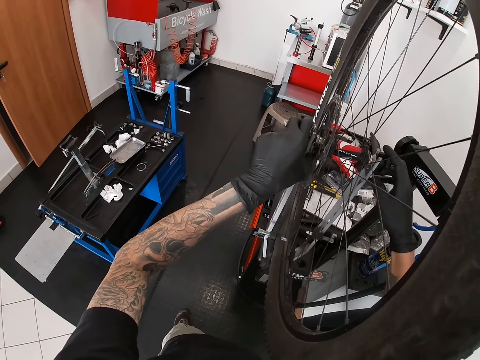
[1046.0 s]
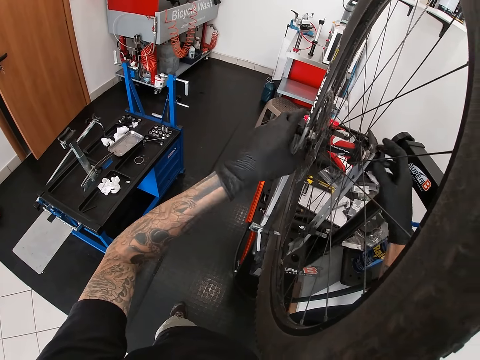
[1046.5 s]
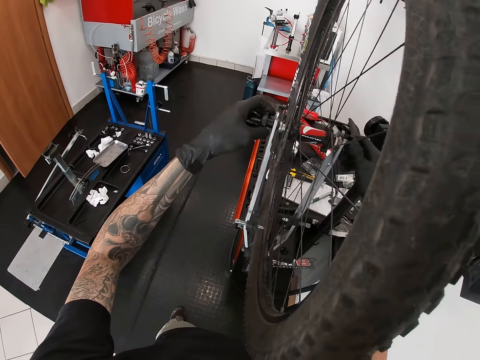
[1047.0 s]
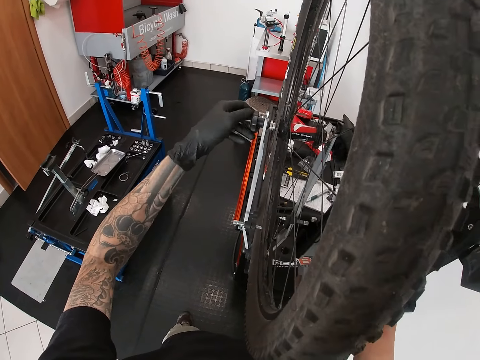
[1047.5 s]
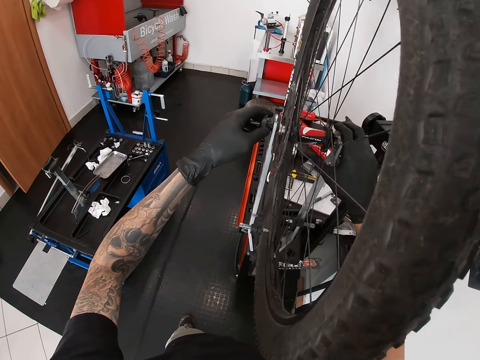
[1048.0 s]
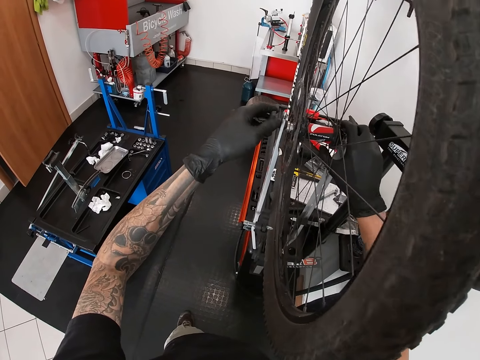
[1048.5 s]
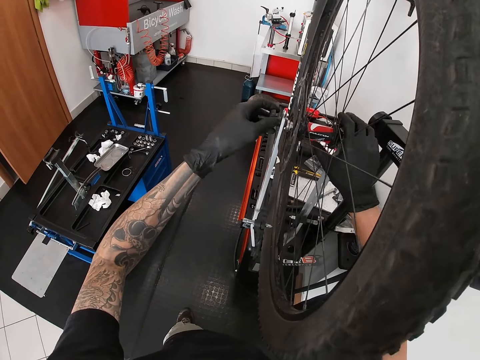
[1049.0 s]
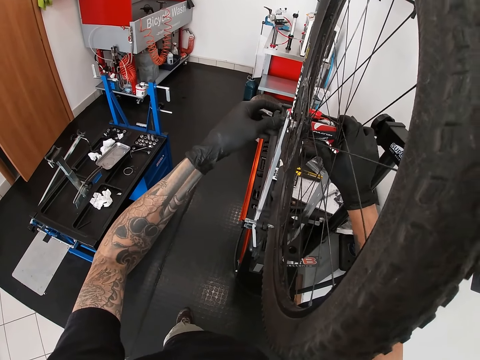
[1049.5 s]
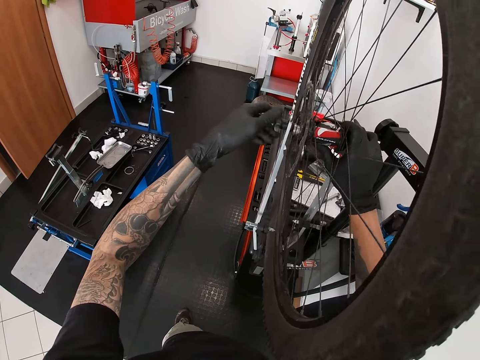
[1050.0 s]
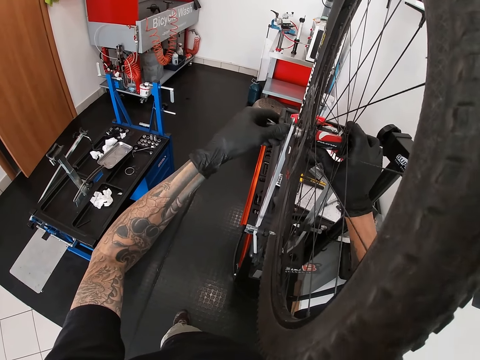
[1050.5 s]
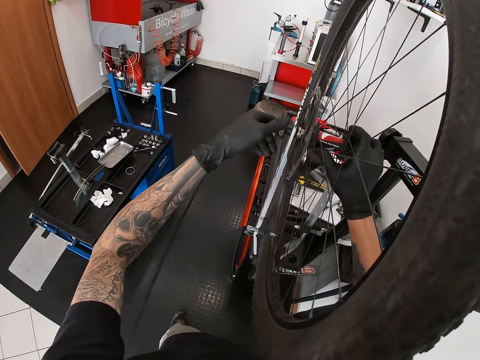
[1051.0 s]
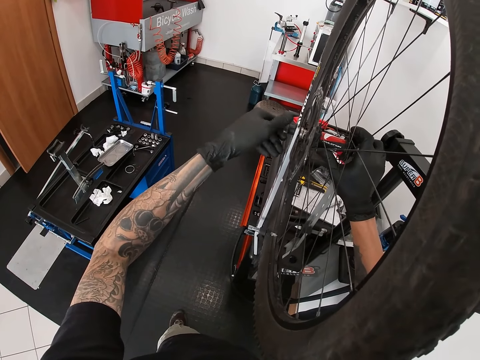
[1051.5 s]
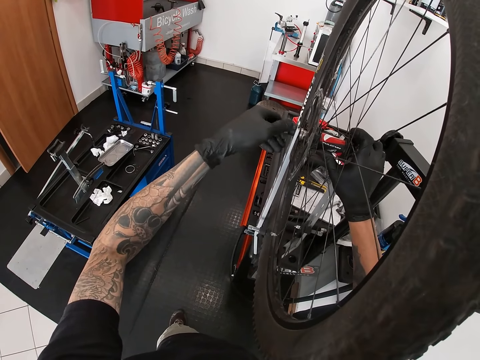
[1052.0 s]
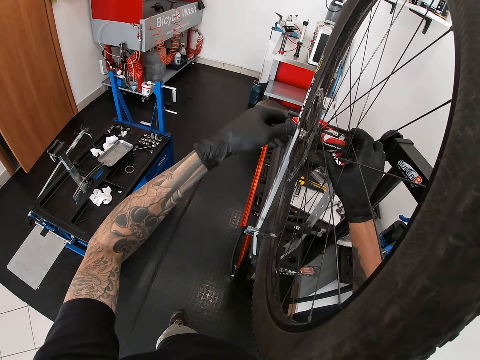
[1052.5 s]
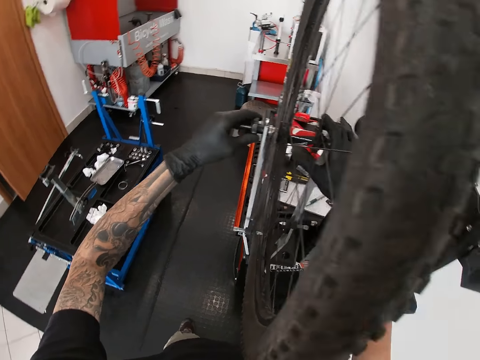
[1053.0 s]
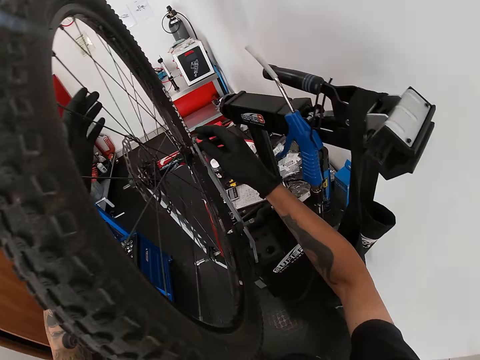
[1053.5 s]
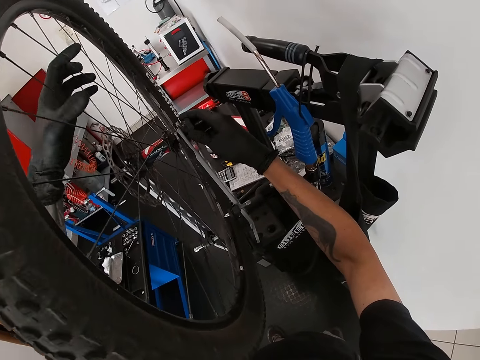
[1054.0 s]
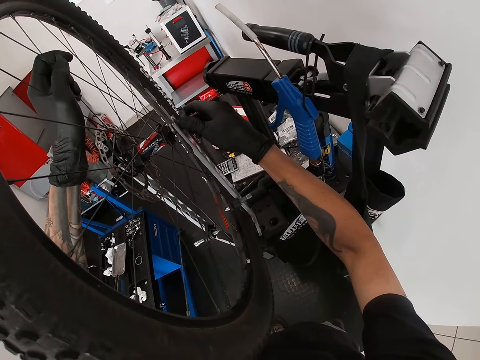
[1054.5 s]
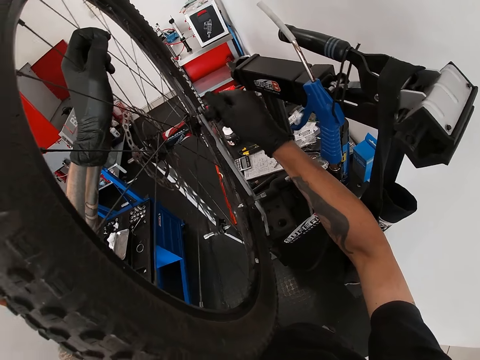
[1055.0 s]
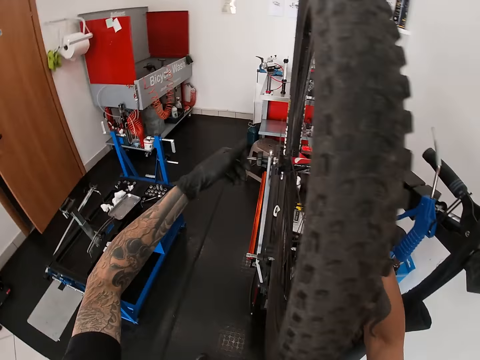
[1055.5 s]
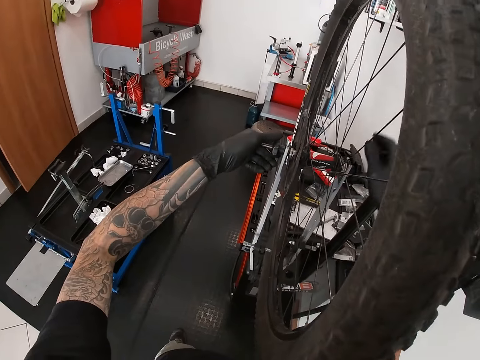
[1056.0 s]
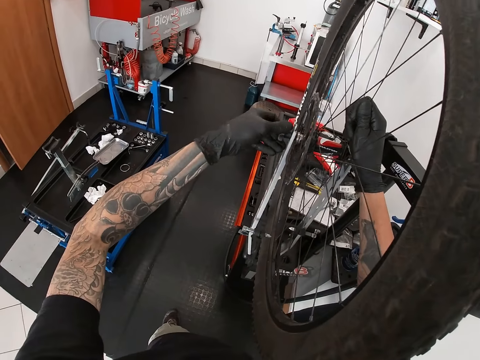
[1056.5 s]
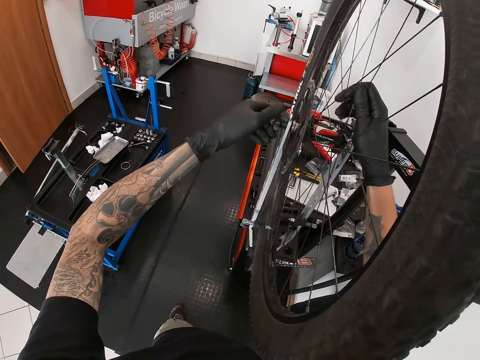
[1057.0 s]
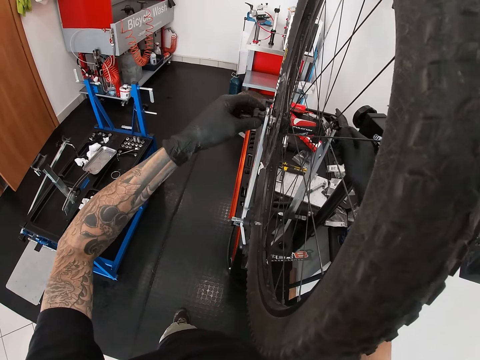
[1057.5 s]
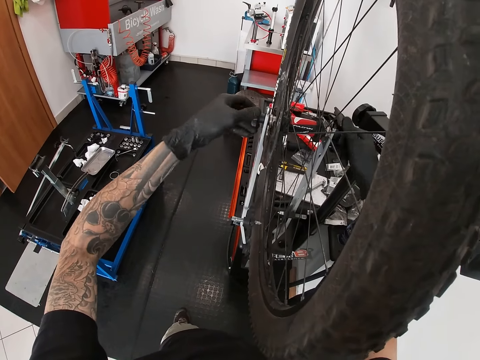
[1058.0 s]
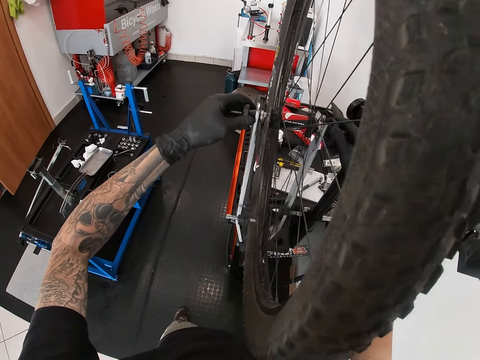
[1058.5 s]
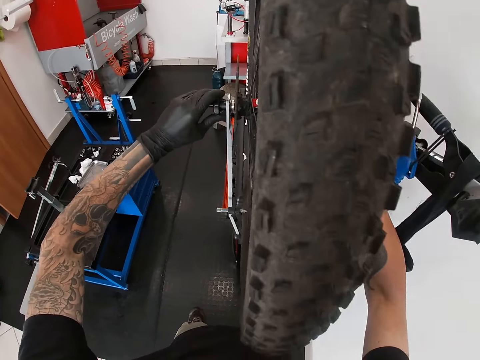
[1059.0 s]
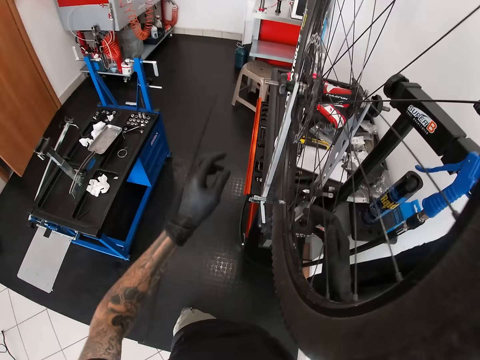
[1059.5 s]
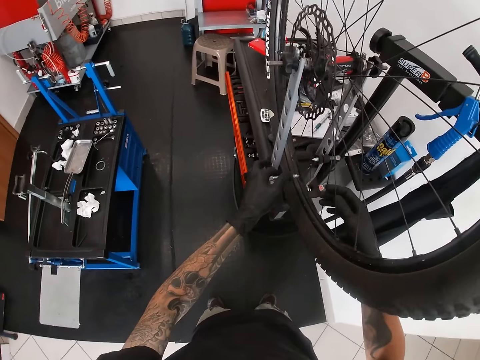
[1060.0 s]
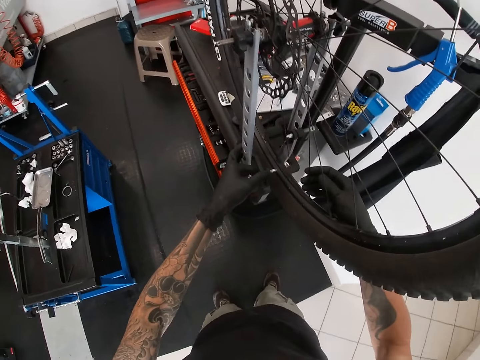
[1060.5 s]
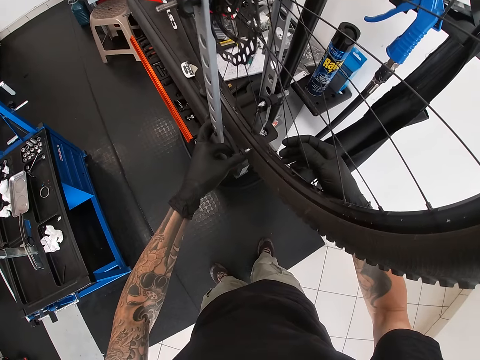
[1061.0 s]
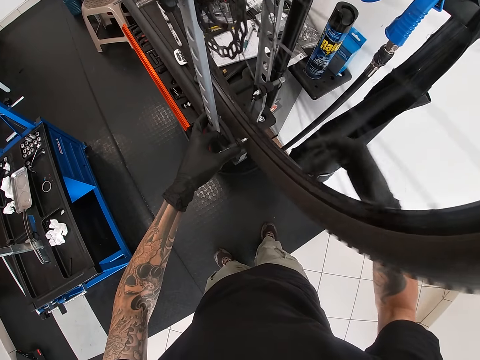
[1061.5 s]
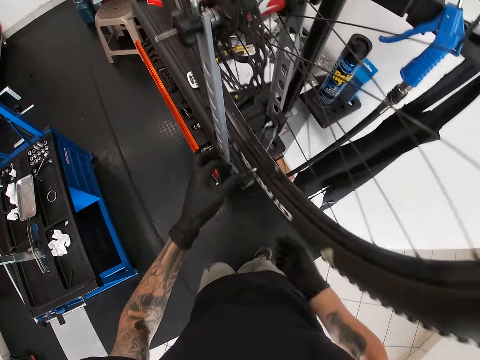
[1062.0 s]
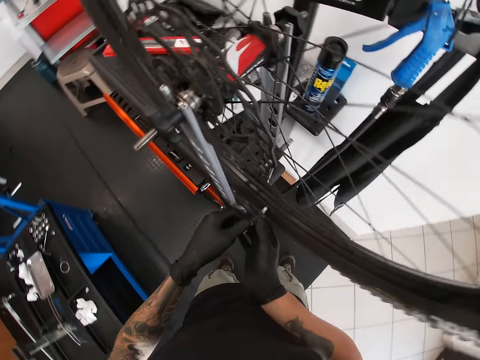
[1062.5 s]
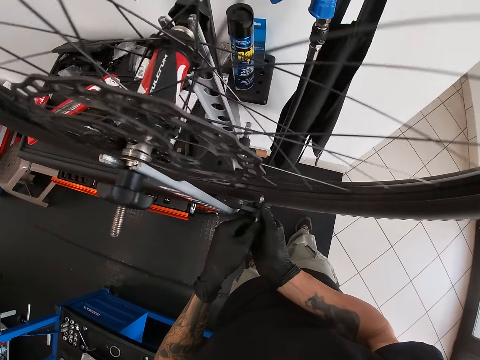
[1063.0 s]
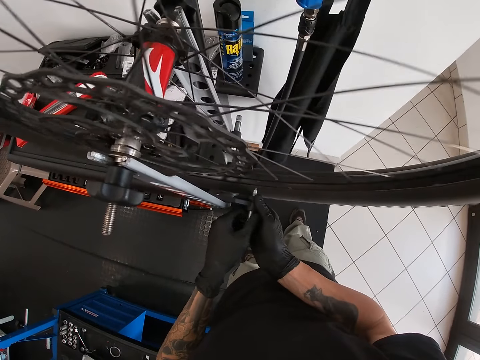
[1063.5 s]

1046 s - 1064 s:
The camera wearer holds the hub holder with his right hand. He screws the hub of the bicycle on the hub holder of the bicycle wheel truing stand with his left hand. He holds the spoke of the tyre with his left hand. He screws the hub of the bicycle on the hub holder of the bicycle wheel truing stand with his right hand. He screws the hub of the bicycle on the hub holder of the bicycle wheel truing stand with his left hand. He holds the spoke of the tyre with his right hand. He touches the spoke wire with his right hand. He screws the hub of the bicycle on the hub holder of the bicycle wheel truing stand with both his hands. He adjusts a pin of the bicycle wheel truing stand with his left hand. He rolls the tyre with his right hand on the spoke. He screws the pin of the bicycle wheel truing stand with both hands.

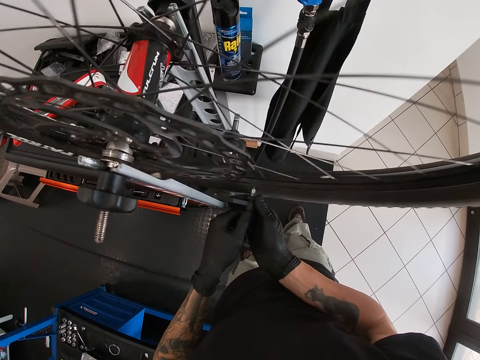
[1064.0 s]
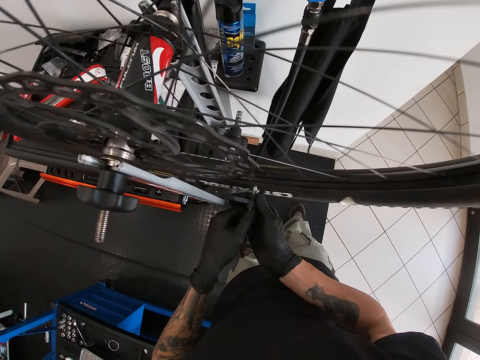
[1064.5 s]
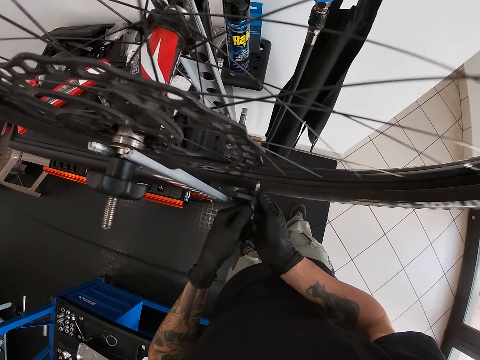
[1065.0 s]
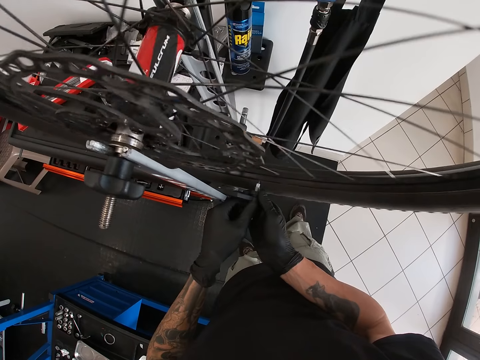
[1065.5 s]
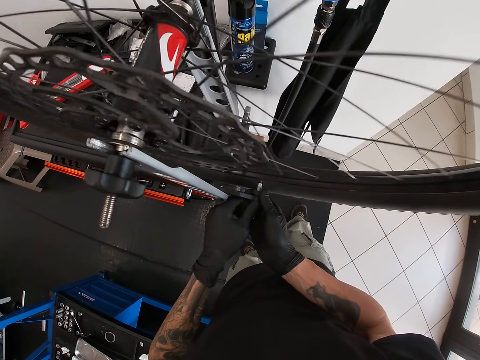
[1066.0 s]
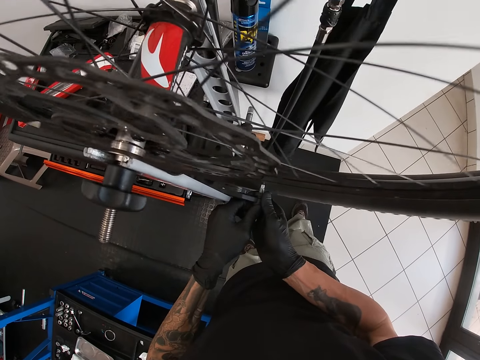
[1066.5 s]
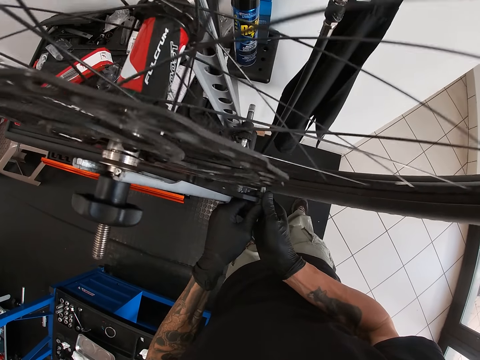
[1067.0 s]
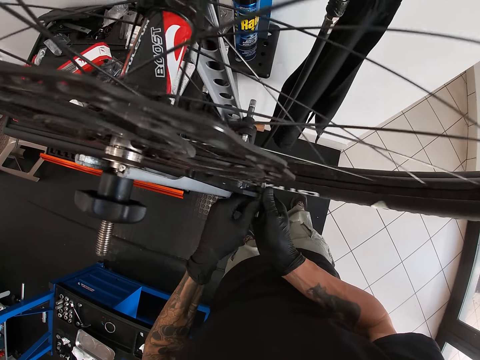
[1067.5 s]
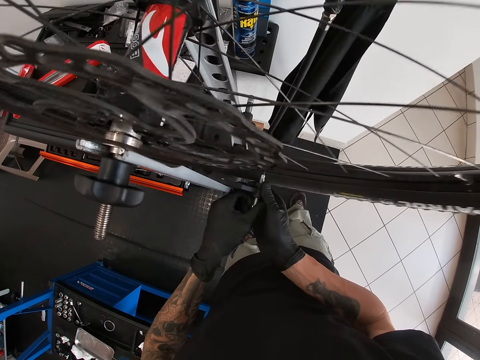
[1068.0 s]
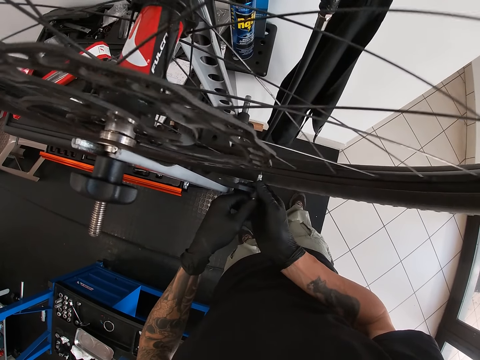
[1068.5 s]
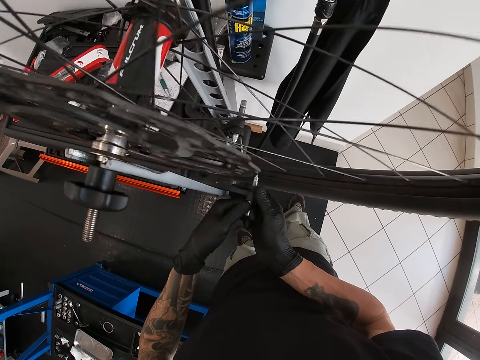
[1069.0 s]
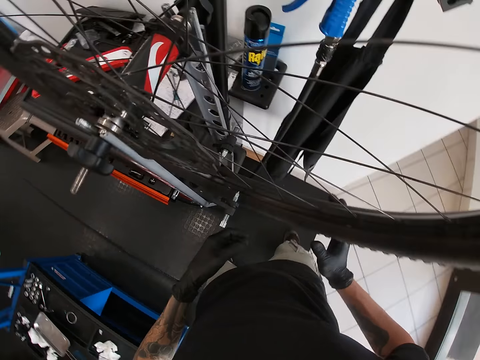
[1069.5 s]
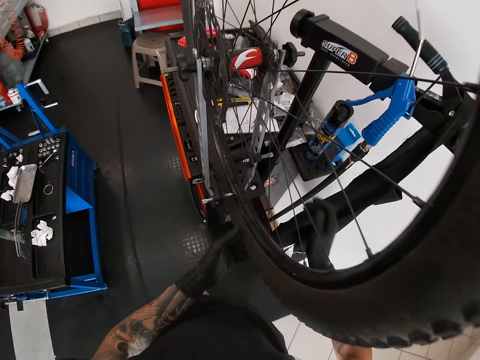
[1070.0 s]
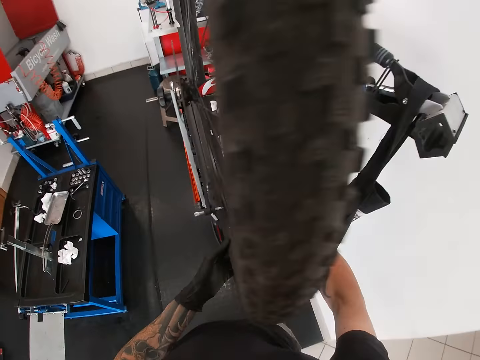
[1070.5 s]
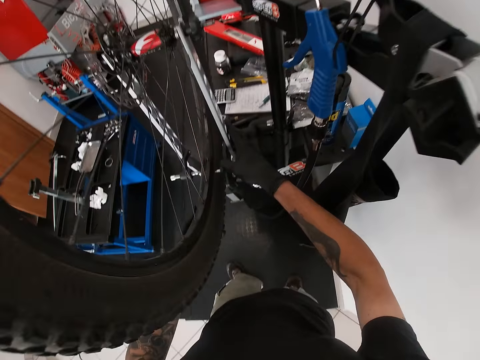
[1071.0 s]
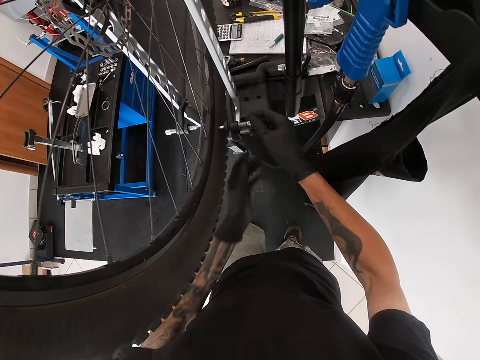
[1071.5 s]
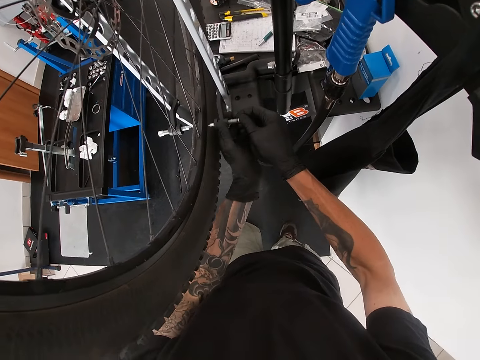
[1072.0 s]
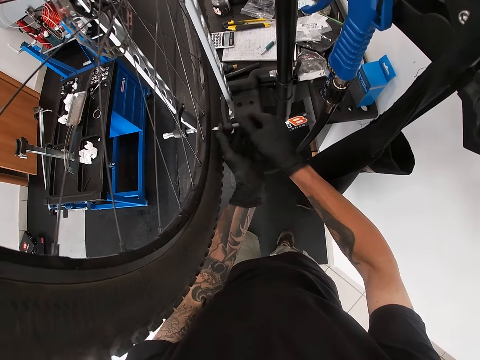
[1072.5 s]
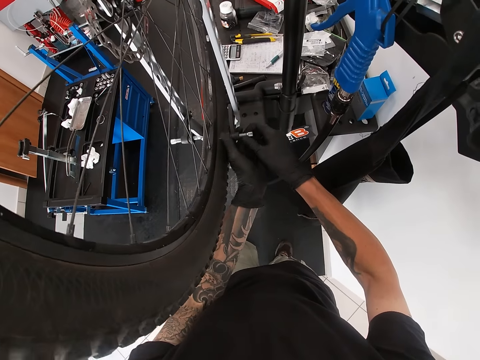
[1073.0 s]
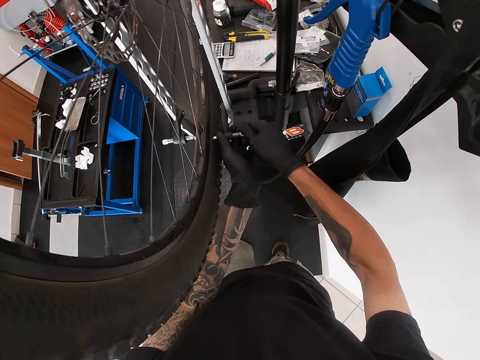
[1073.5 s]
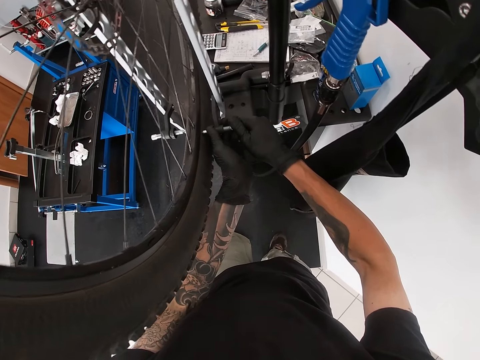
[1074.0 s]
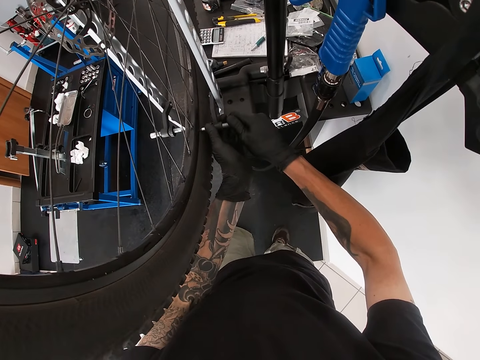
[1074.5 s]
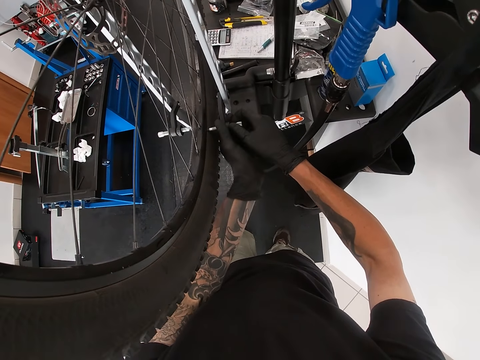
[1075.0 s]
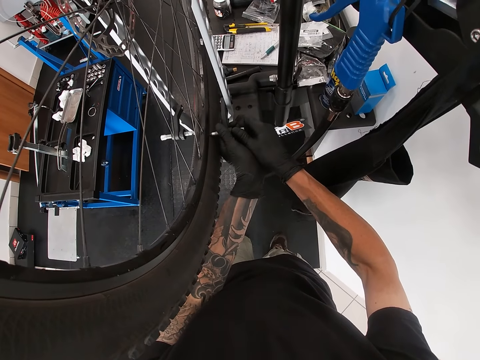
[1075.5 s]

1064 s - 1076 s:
The camera wearer holds the tyre with both hands. He touches the bike tire with his left hand. He adjusts the pin of the bicycle wheel truing stand with his right hand. He screws the pin of the bicycle wheel truing stand with both hands. He tightens the wheel with something.
